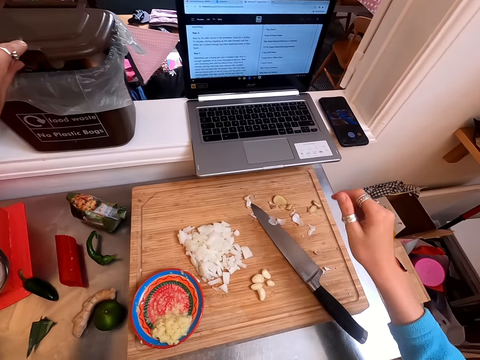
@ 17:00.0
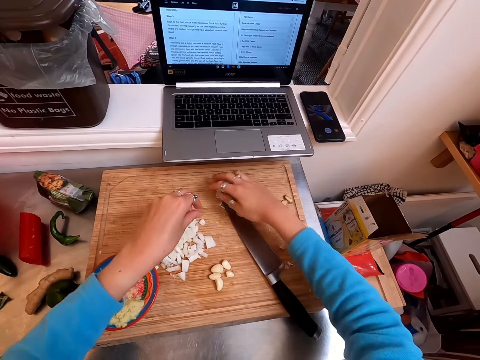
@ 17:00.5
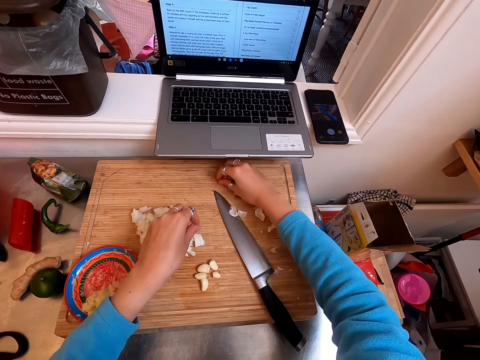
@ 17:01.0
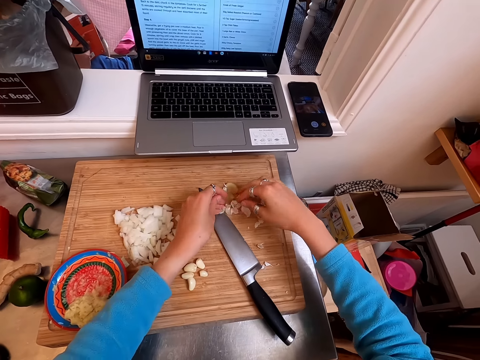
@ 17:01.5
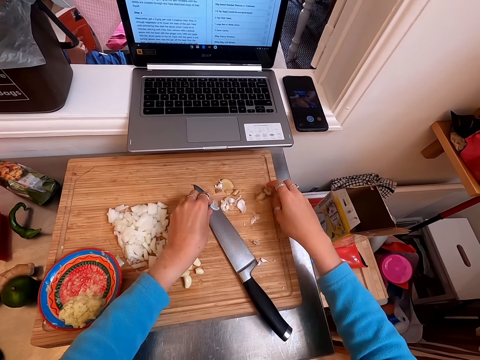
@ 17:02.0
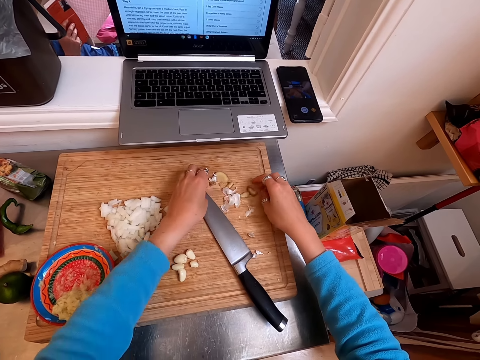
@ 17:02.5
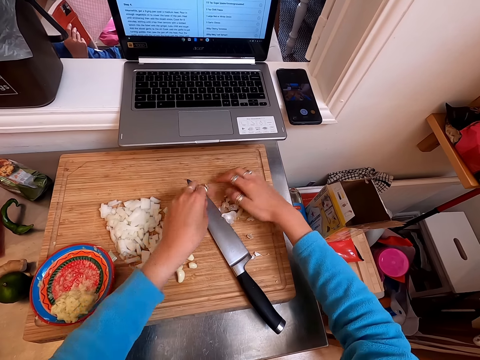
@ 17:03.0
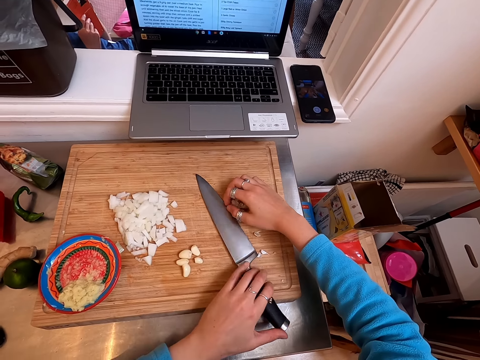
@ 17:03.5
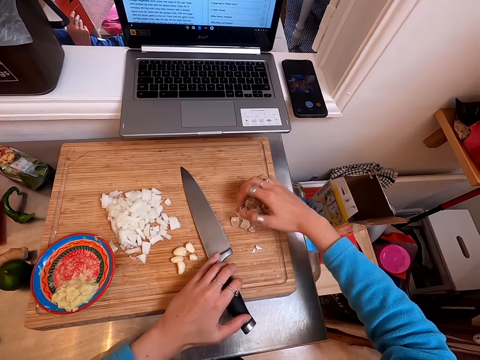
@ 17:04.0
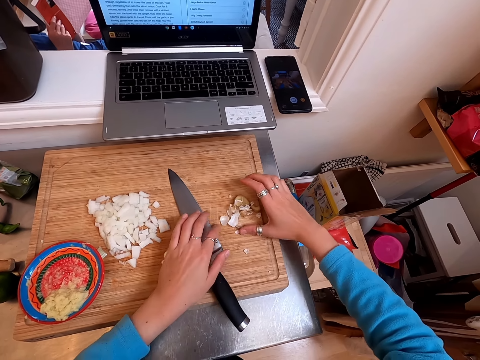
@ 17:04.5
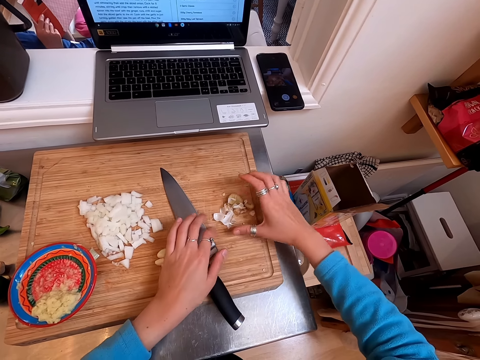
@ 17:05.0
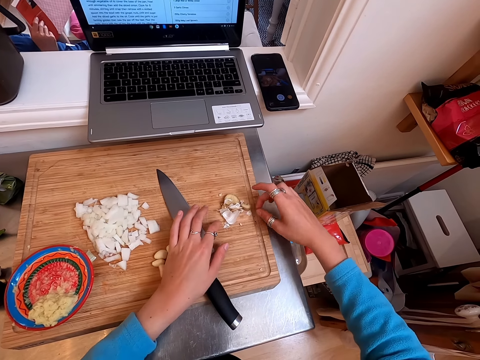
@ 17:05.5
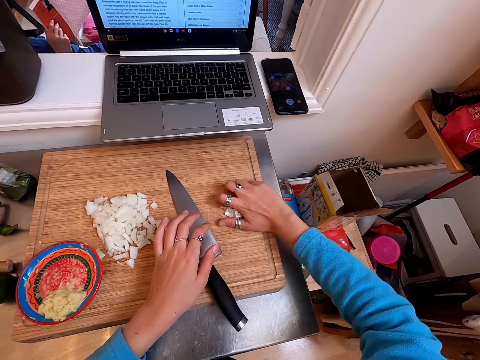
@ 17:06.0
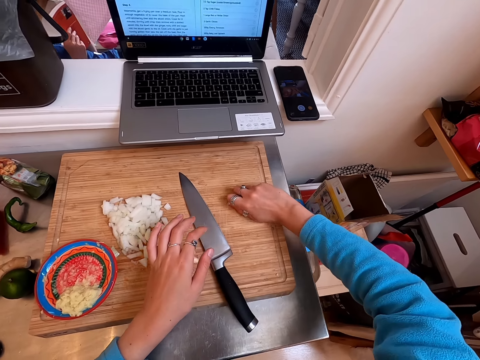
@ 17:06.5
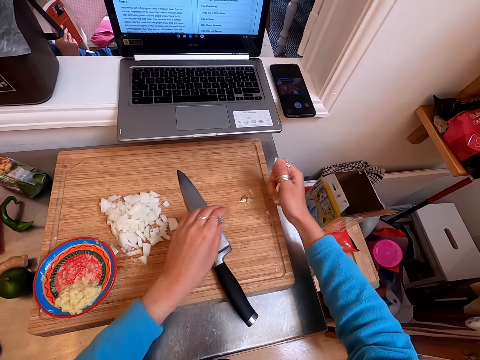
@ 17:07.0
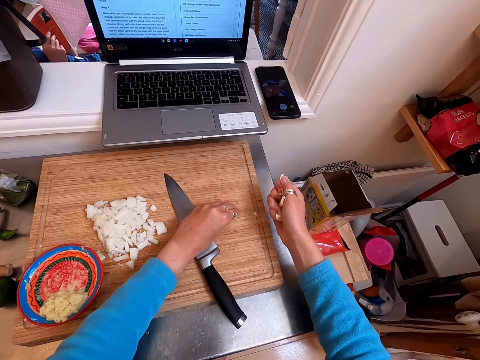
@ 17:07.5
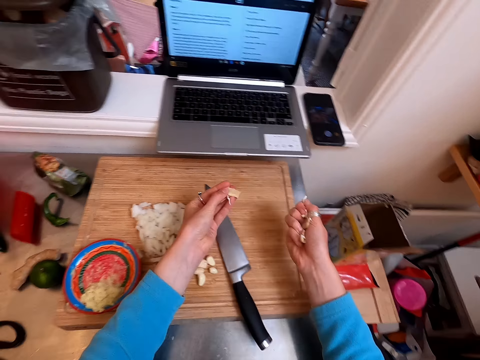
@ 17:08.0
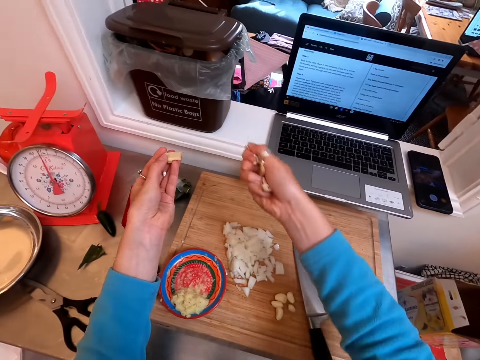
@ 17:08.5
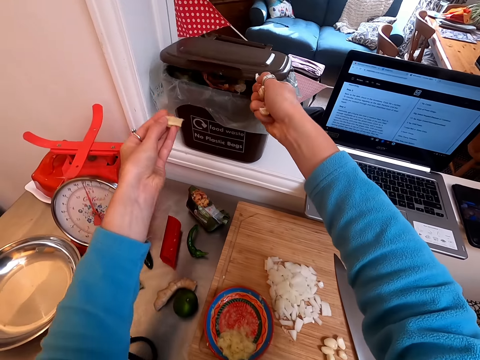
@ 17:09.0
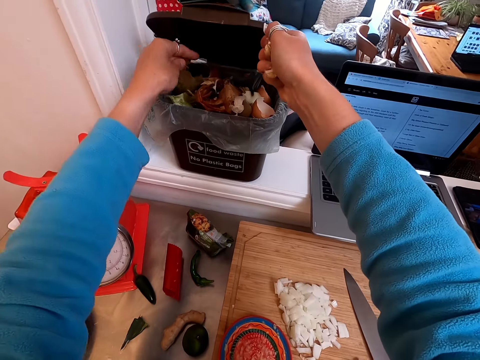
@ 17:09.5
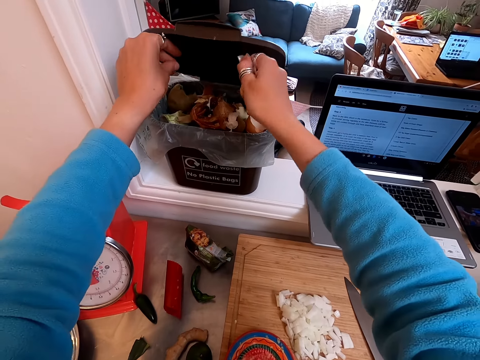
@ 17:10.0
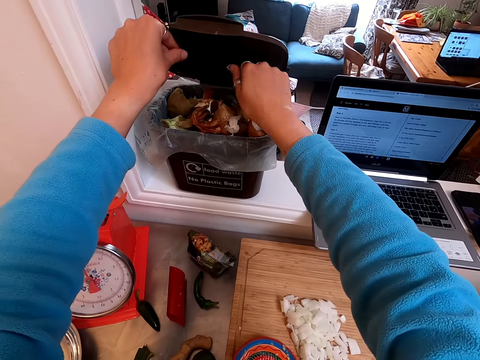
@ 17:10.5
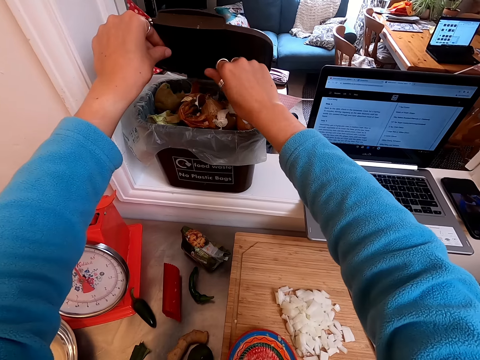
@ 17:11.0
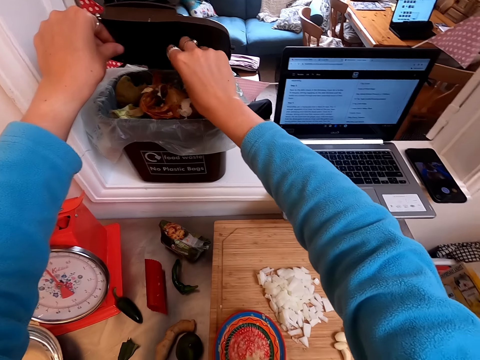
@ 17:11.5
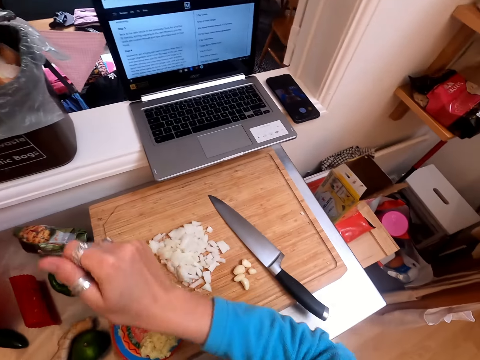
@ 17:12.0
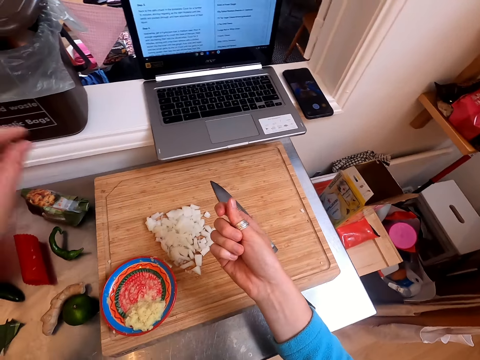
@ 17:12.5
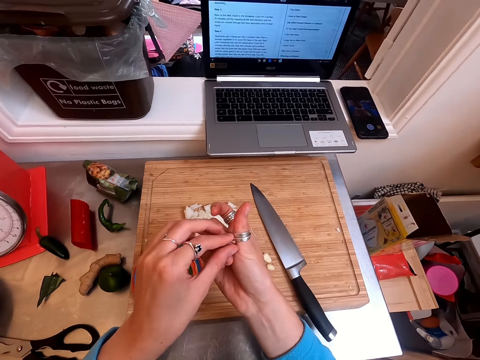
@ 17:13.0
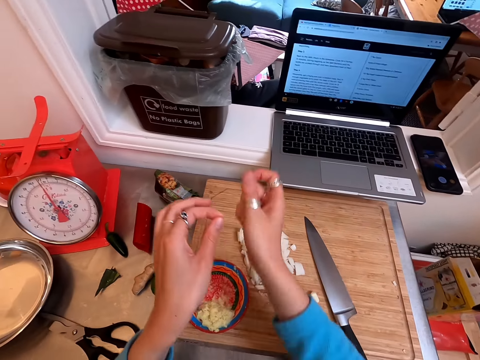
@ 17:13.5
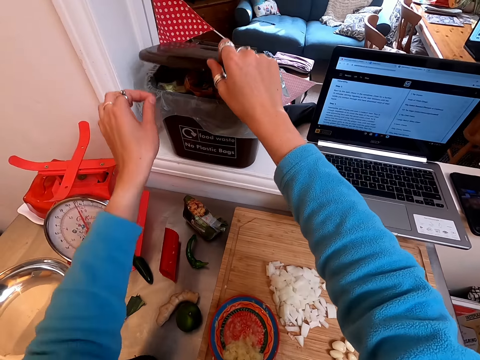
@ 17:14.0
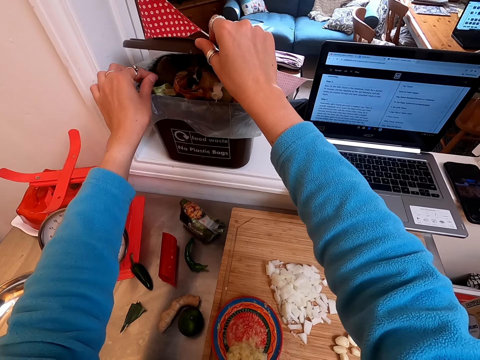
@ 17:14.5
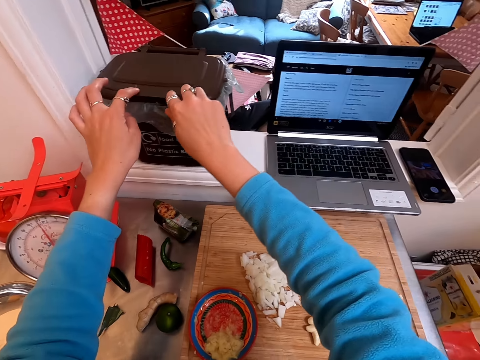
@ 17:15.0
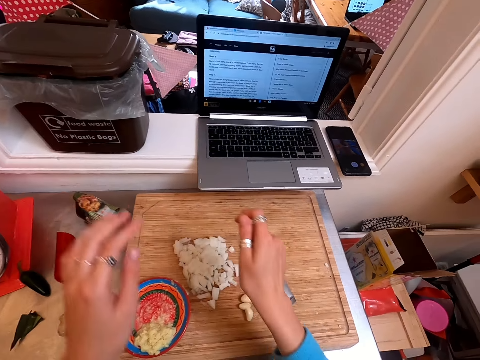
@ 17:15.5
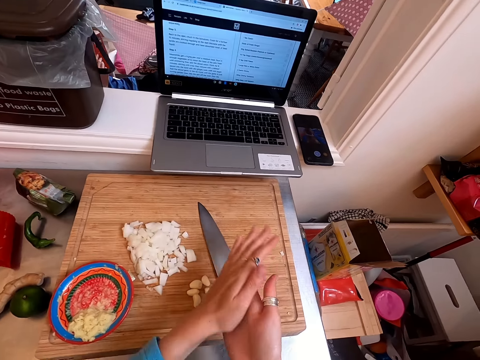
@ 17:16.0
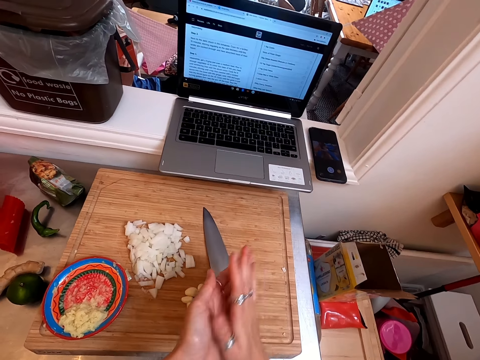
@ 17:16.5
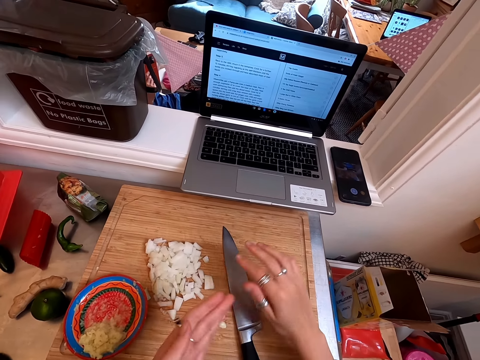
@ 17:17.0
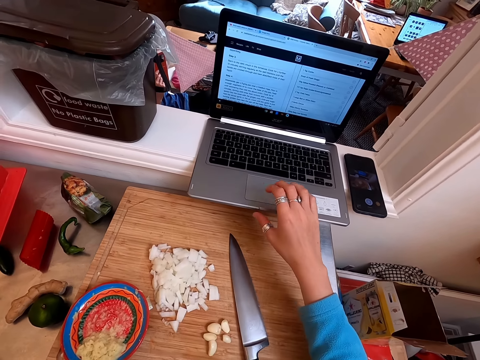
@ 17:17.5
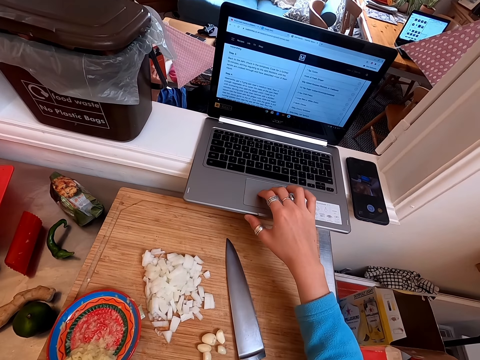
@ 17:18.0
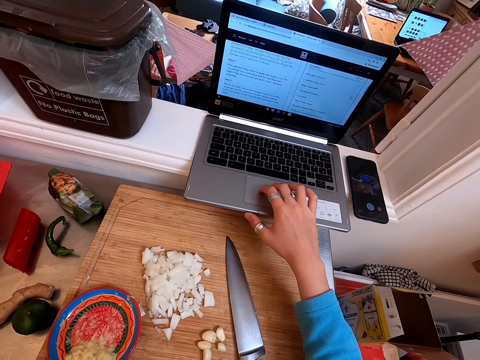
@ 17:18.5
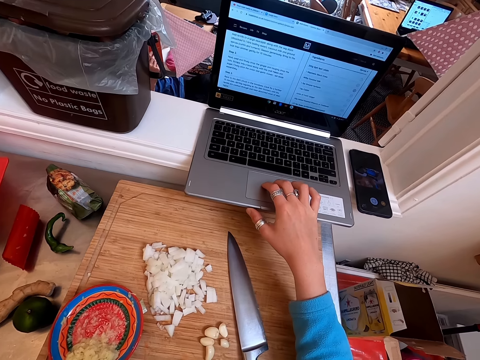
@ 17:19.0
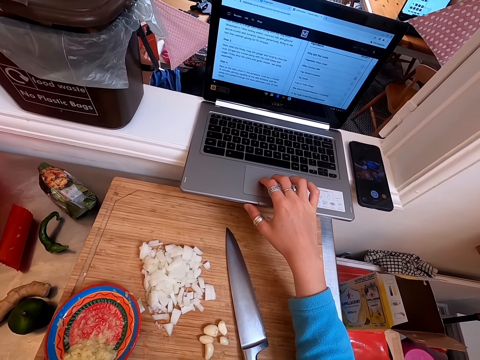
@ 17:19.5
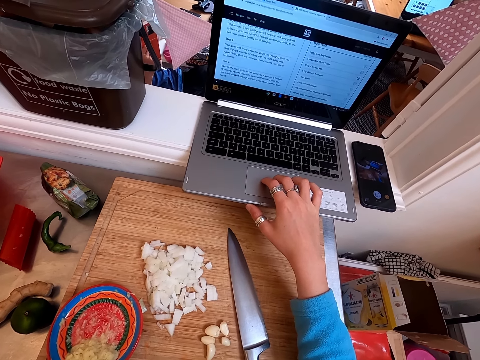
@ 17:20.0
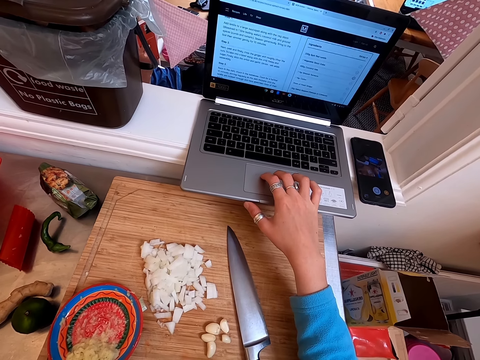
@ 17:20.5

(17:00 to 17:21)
The camera wearer closes the trash bin. They collect husks with both hands. They collect the peels. They open the trash bin. They put the husks in the dustbin. They pick up the peels. They open the trash bin. They drop the peels. They close the trash bin. They rub both hands together. They use a laptop.

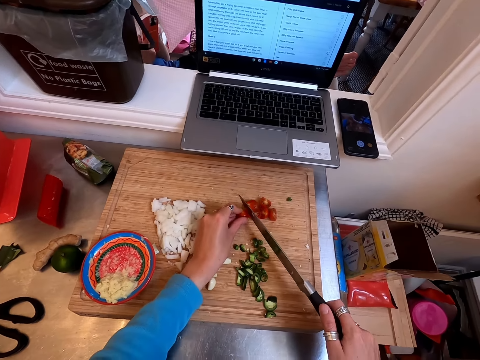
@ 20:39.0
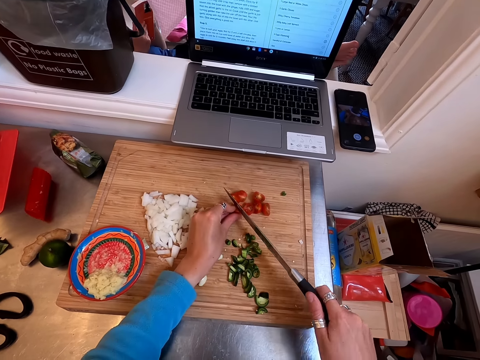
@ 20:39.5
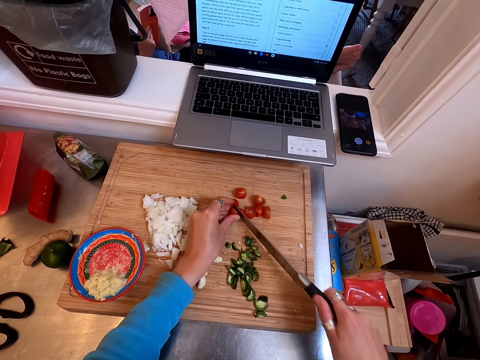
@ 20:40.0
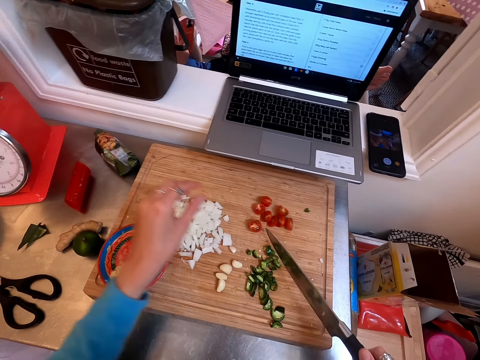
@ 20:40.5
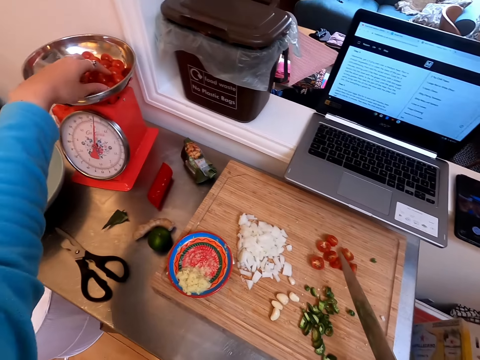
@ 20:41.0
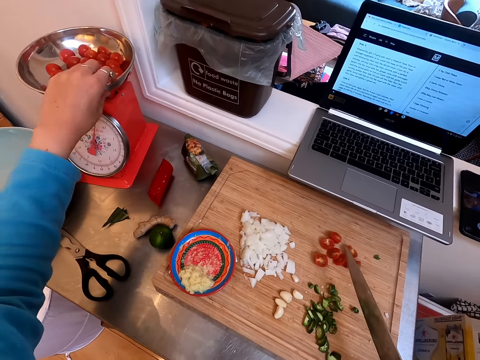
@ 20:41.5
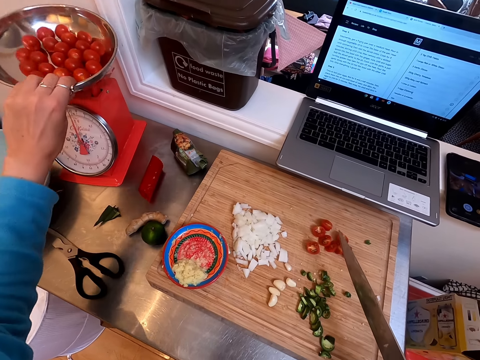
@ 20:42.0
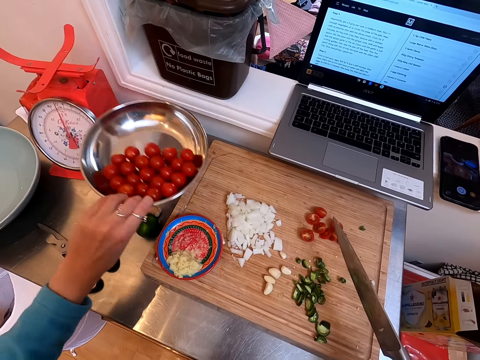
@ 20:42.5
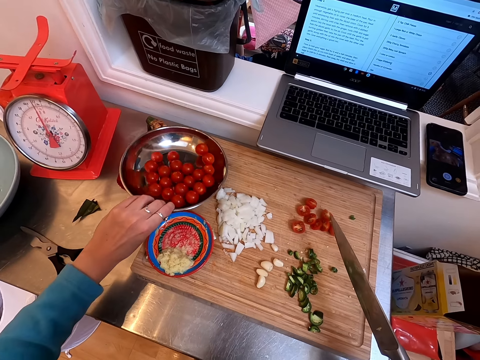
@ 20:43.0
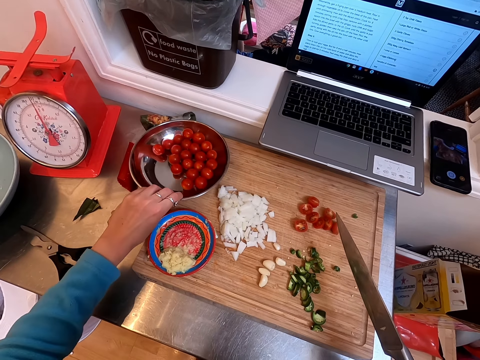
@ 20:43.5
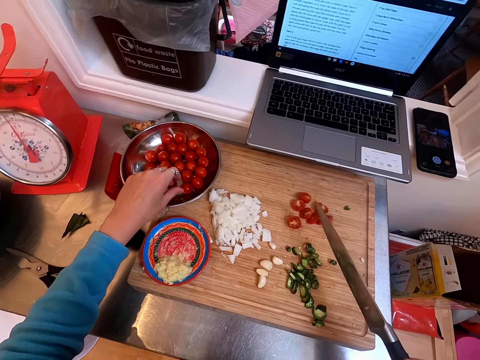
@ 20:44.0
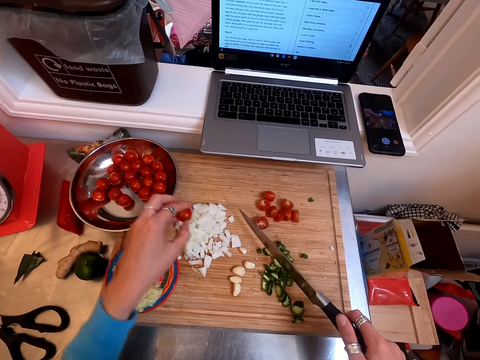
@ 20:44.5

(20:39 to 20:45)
The camera wearer cuts grape tomatoes into two halves. They carry the tomato plate down. They place the tray on a chopping board.
